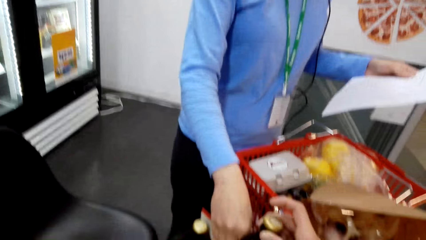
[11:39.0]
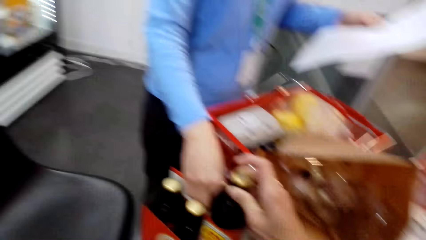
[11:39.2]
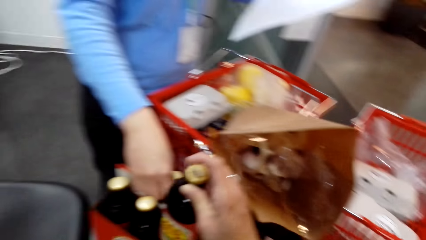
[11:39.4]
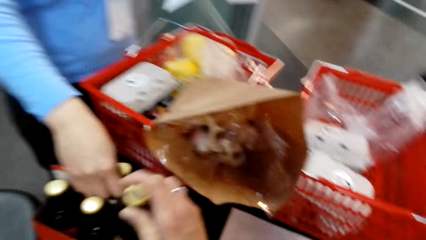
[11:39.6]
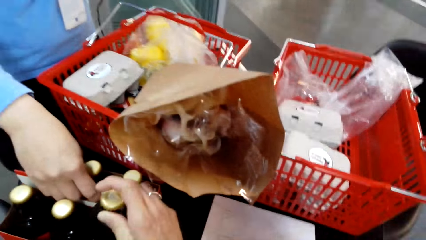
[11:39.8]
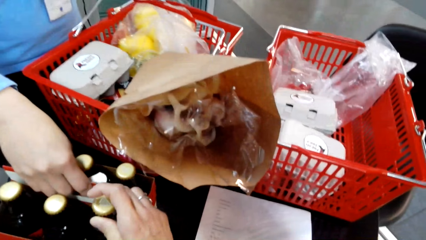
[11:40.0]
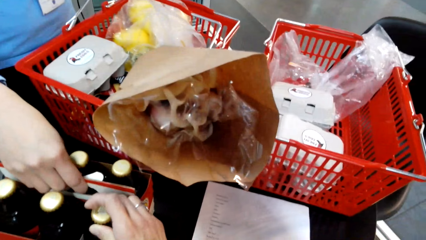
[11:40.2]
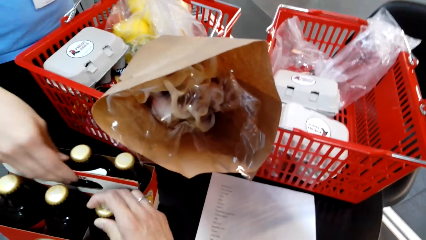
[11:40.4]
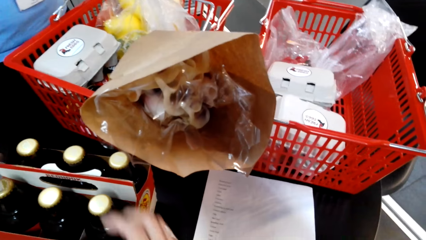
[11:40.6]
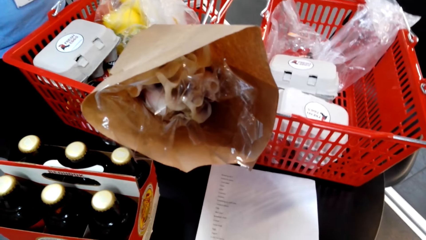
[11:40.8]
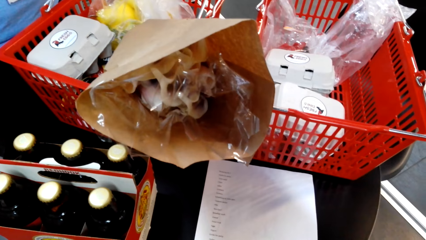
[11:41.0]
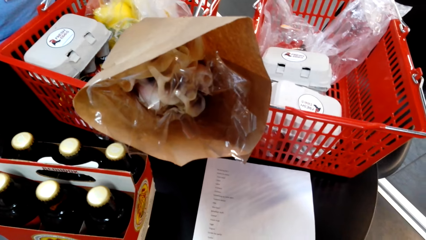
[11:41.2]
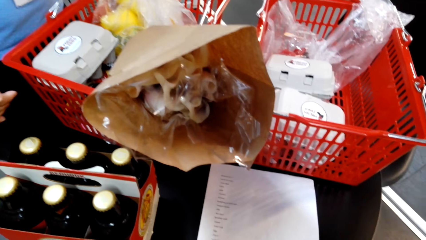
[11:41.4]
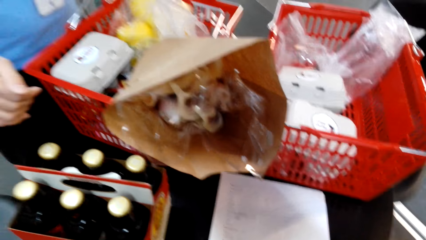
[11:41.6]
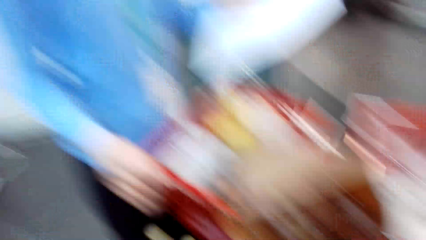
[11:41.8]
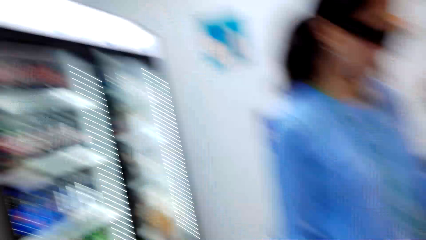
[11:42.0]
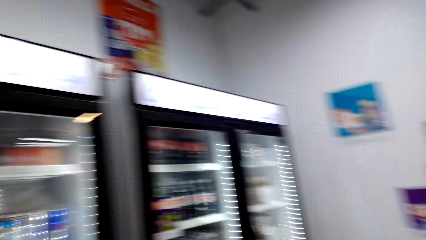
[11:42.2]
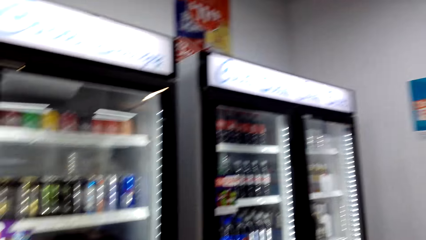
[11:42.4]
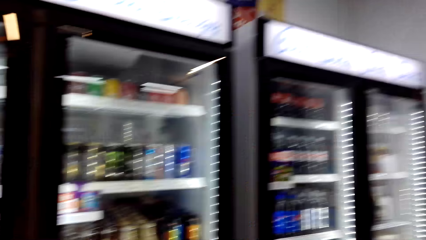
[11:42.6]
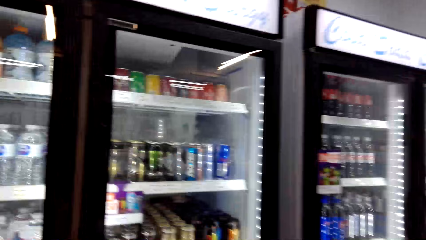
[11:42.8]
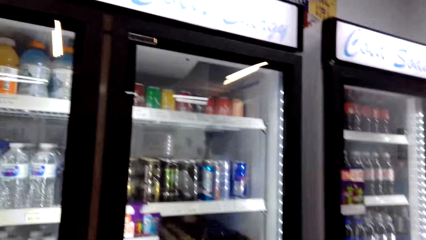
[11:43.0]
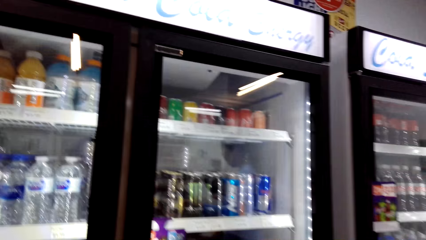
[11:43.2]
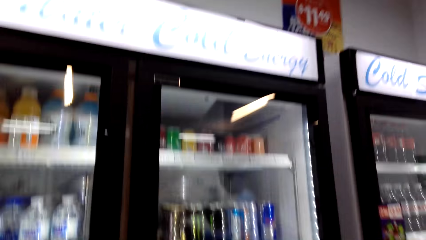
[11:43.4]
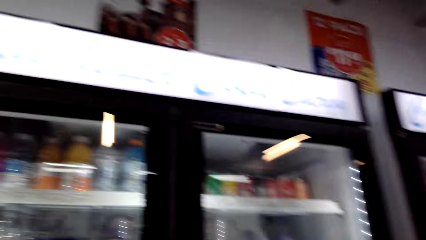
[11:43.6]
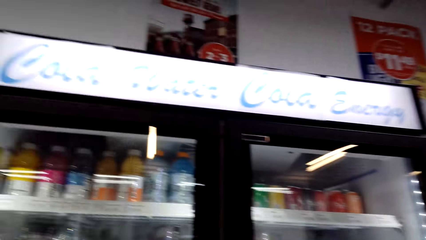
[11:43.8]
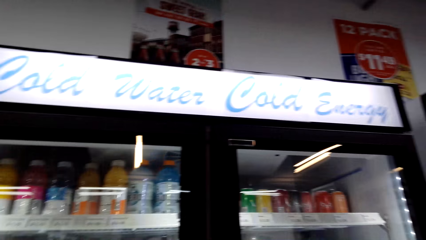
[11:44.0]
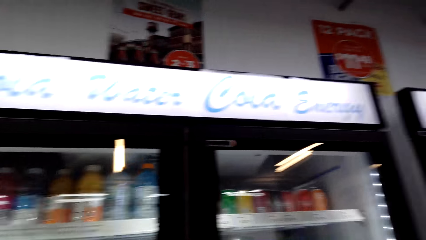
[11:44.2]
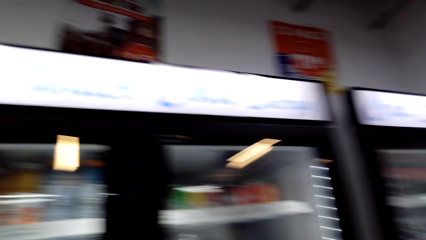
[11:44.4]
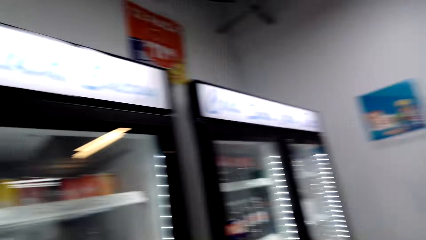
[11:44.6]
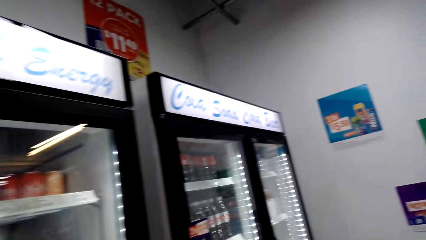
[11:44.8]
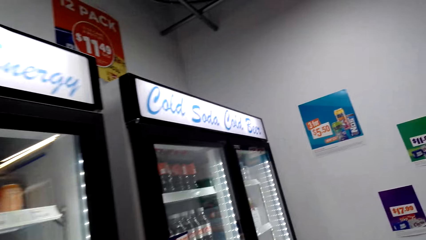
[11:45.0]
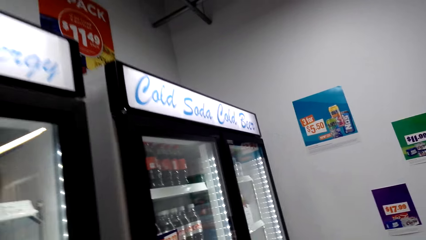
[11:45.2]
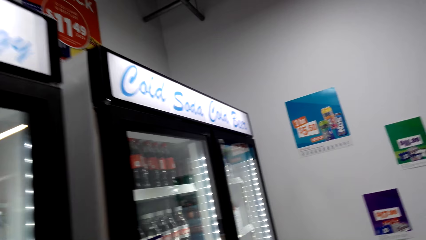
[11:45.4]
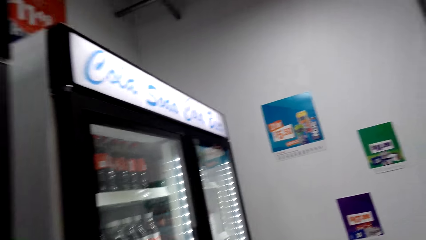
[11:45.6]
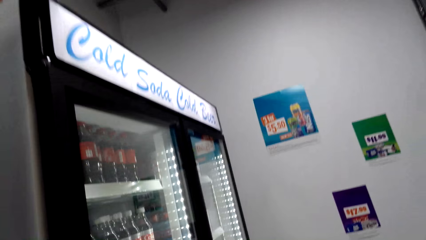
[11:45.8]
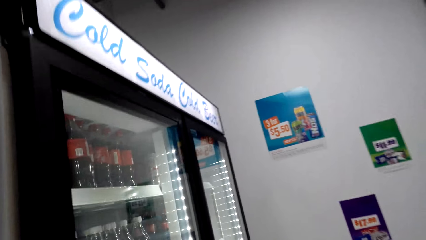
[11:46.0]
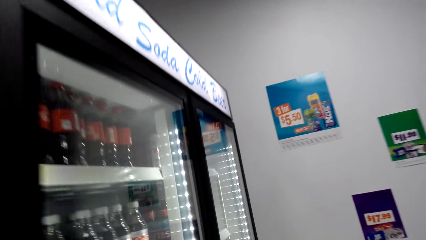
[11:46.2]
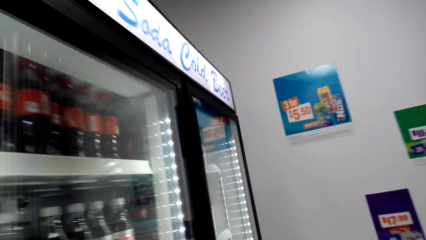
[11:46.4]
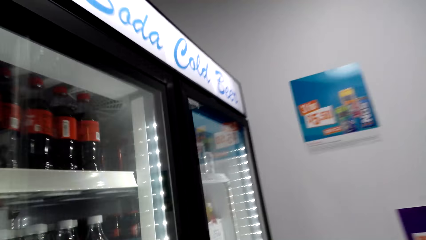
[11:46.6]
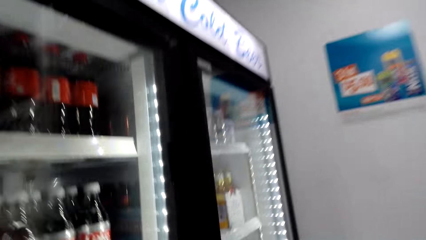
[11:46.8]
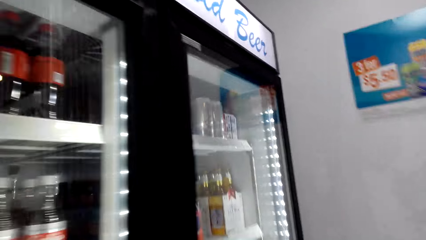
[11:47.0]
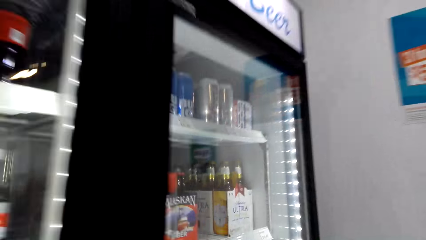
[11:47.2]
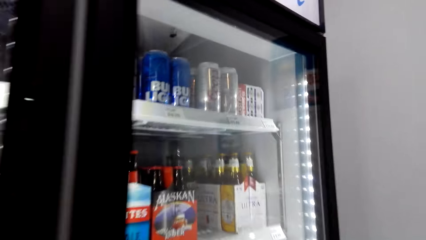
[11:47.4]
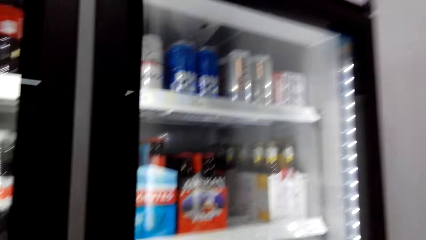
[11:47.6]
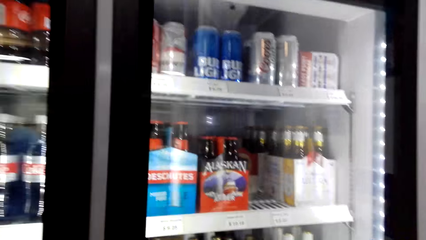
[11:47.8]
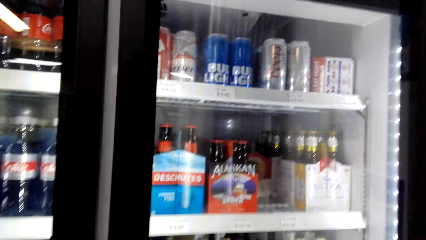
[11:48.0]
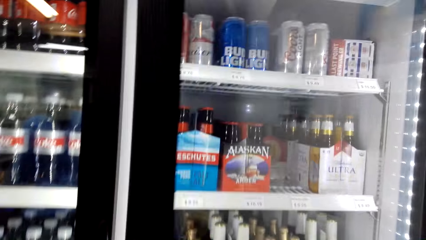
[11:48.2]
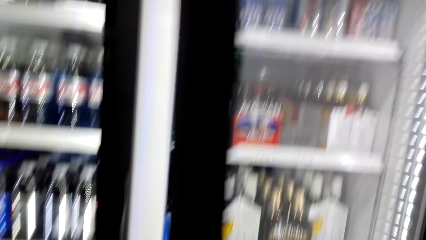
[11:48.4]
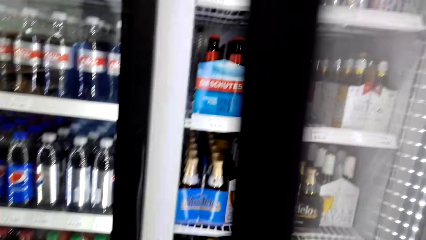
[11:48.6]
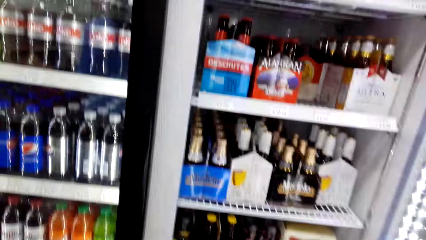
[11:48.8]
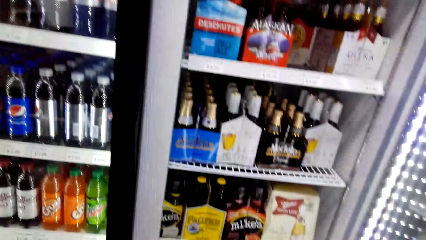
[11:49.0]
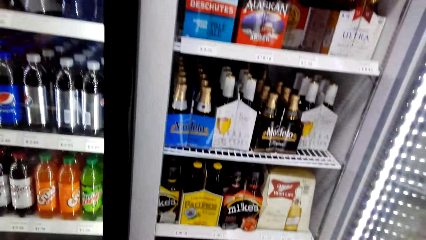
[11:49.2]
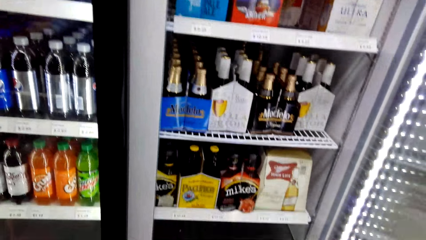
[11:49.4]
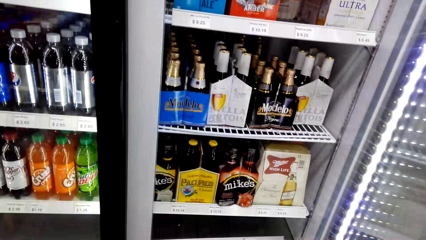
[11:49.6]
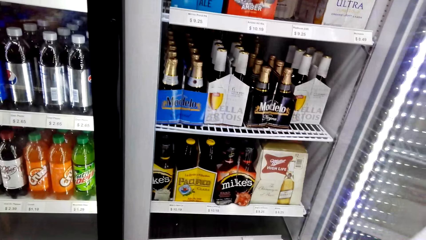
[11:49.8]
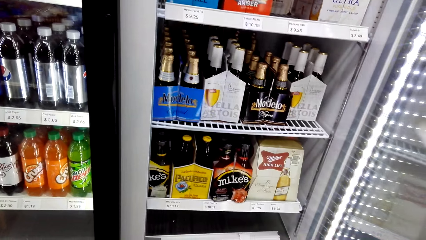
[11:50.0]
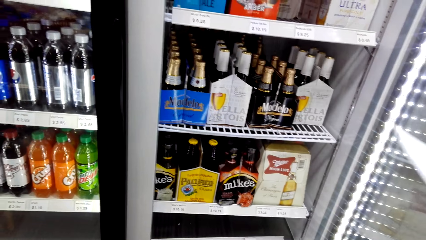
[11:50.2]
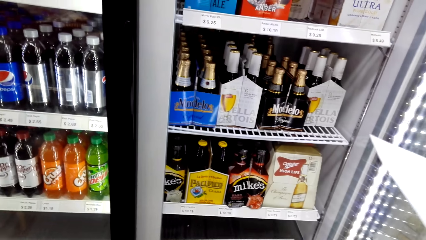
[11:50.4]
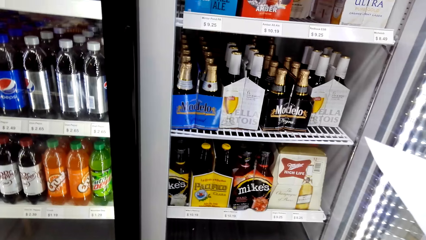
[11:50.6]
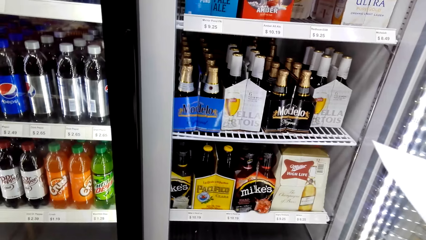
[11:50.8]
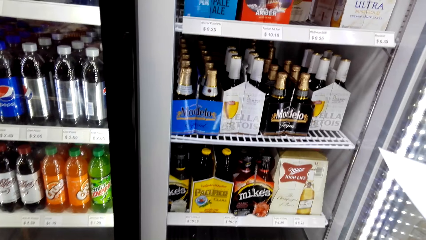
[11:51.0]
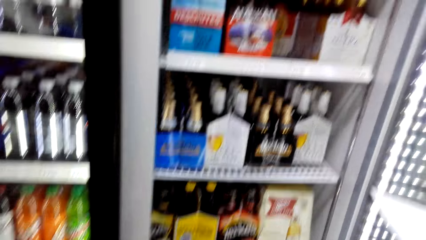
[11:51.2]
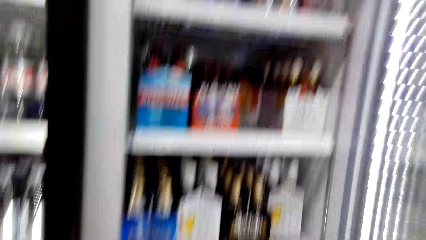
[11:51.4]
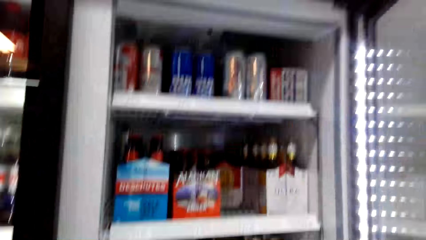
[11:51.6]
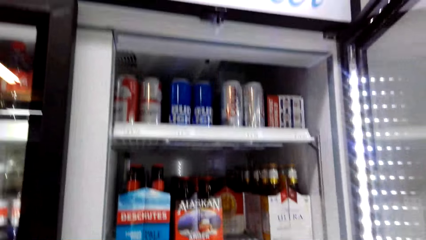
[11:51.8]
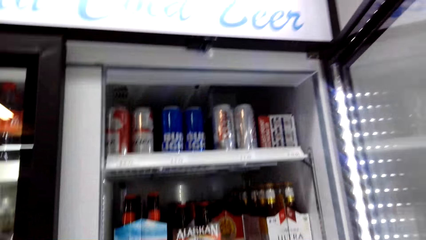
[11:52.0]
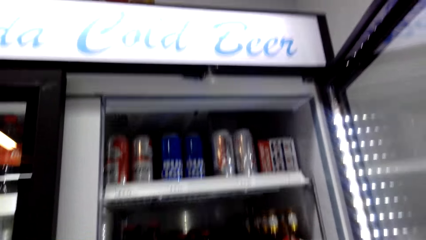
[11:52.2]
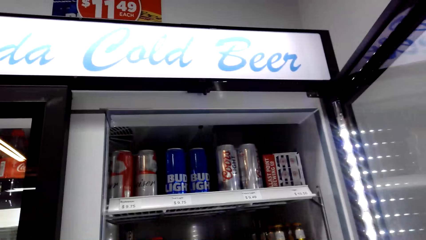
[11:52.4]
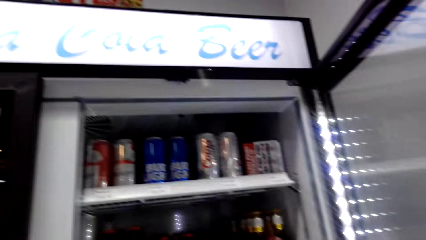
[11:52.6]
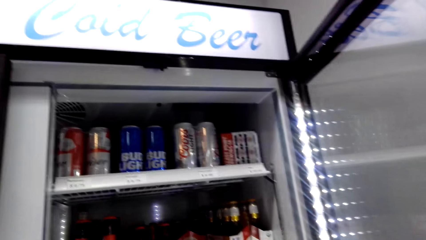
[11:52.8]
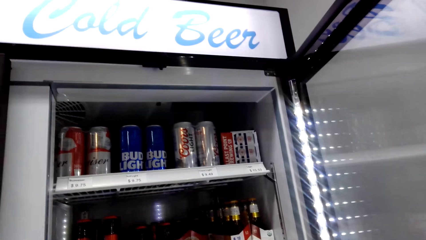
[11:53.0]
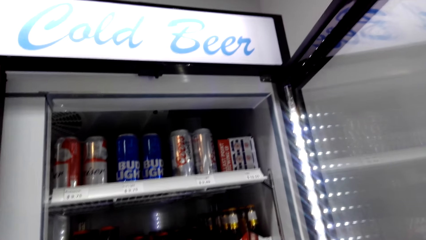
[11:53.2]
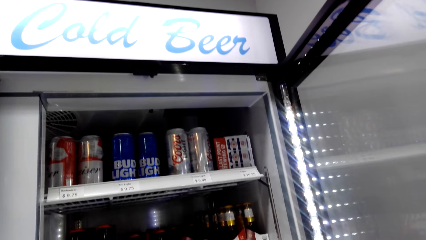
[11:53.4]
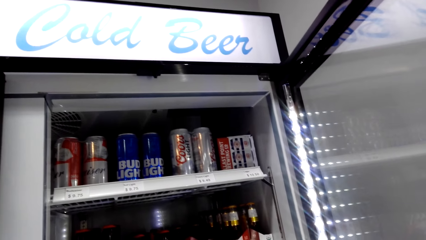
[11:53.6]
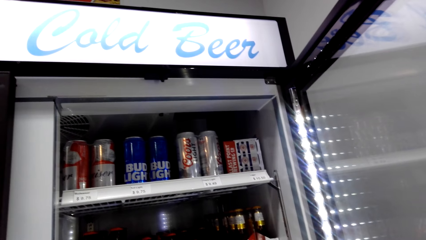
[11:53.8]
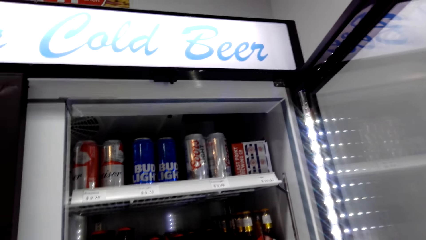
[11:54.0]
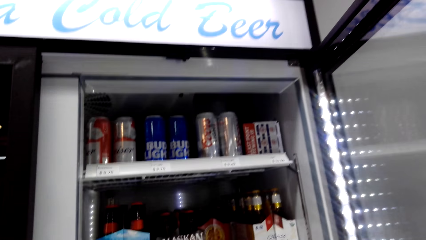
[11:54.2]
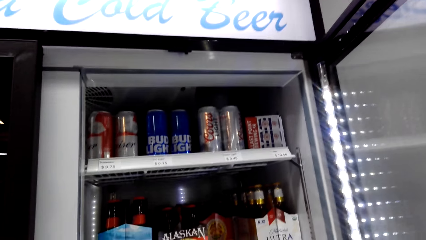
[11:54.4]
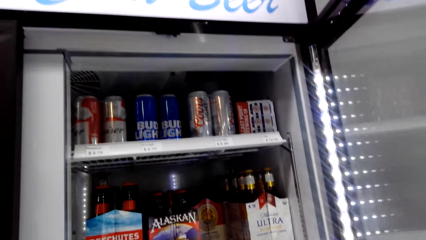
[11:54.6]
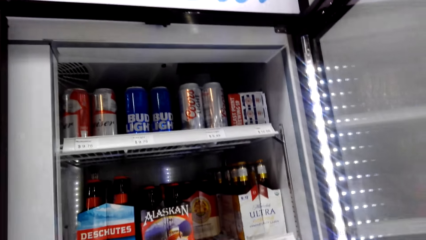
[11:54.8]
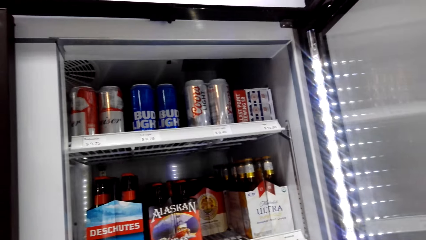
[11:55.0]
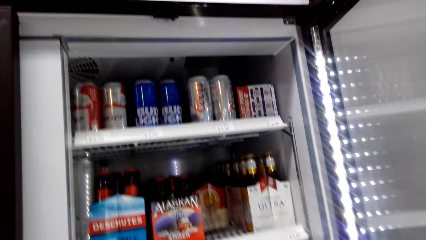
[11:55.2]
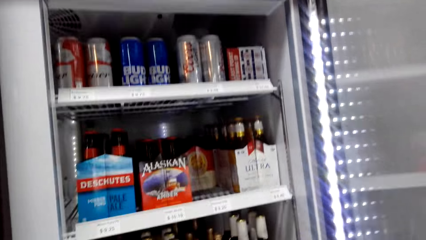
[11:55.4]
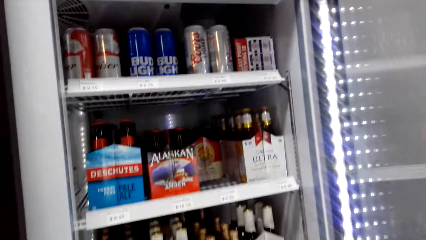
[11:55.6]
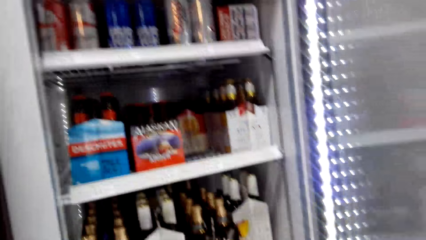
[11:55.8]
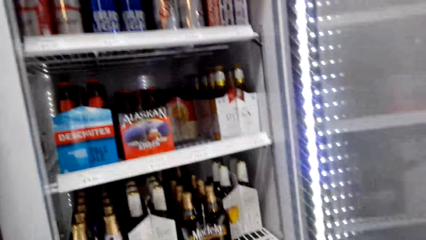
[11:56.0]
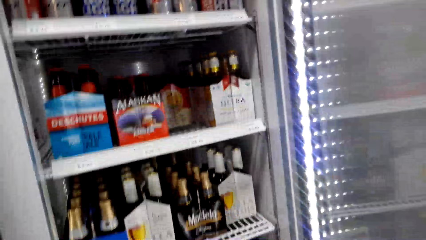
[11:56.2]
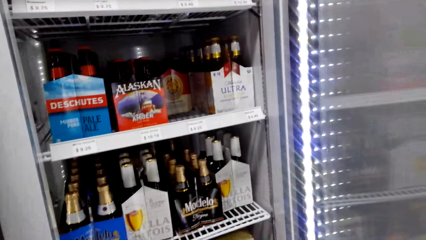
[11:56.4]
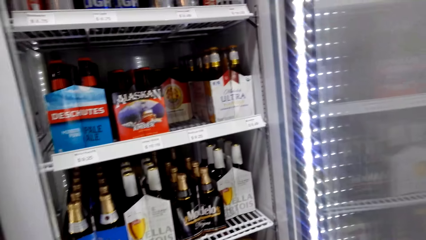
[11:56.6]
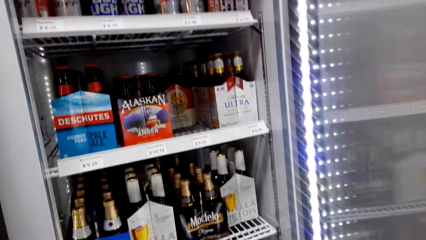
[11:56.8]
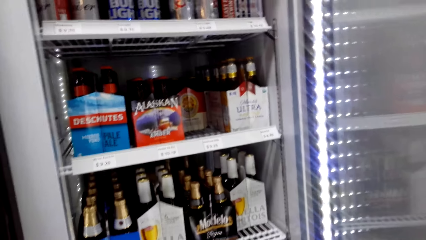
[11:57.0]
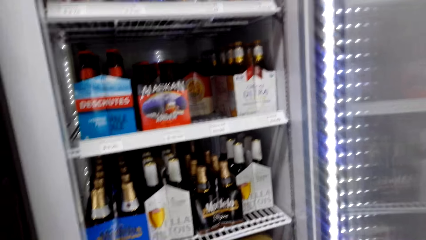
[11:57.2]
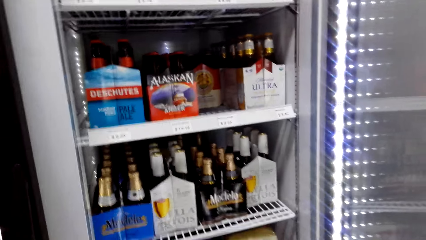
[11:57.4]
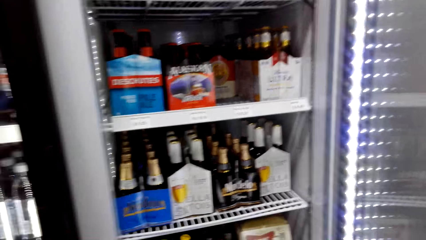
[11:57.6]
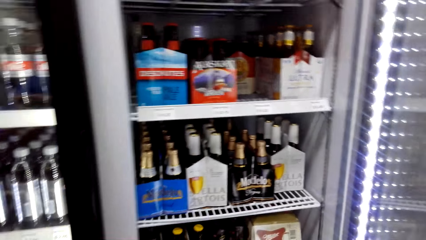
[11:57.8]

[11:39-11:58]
The camera wearer touches a bottle of beer. The camera wearer and a woman hold the bottle. The camera wearer converses with the woman. They look around. They open a fridge door. They hold the record list. They converse with the woman.
